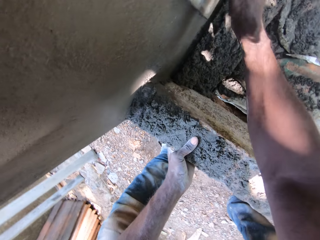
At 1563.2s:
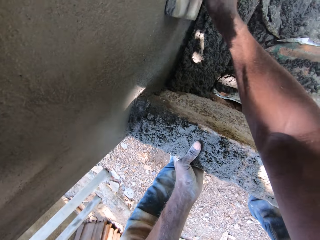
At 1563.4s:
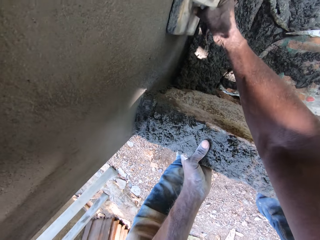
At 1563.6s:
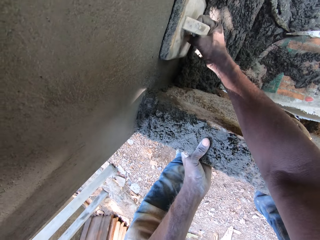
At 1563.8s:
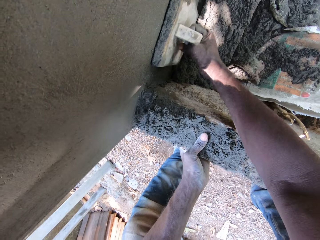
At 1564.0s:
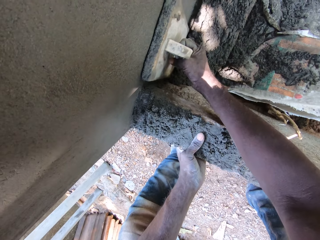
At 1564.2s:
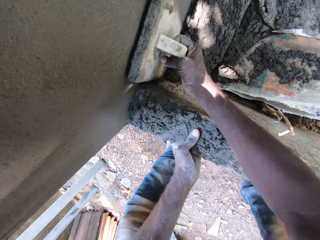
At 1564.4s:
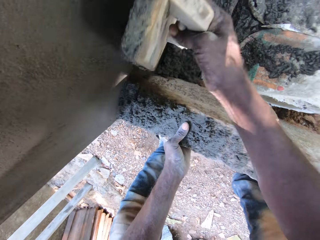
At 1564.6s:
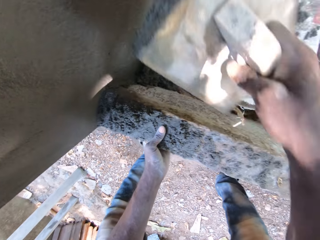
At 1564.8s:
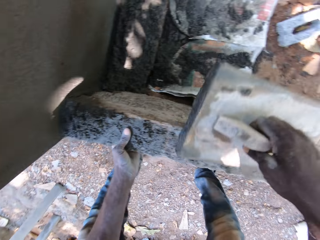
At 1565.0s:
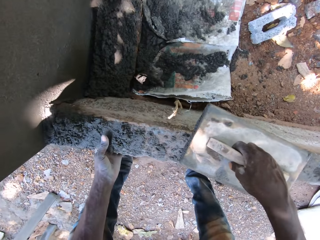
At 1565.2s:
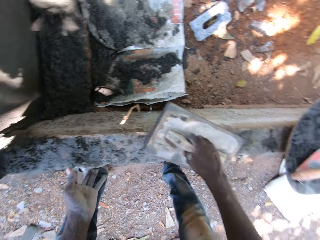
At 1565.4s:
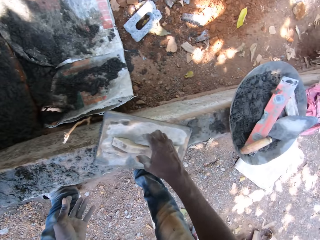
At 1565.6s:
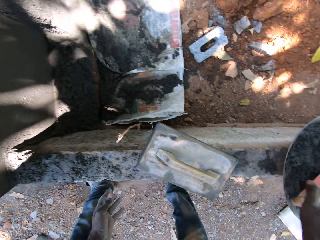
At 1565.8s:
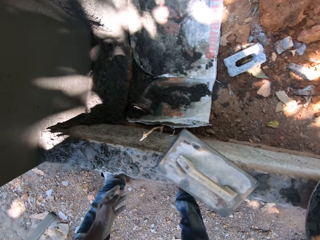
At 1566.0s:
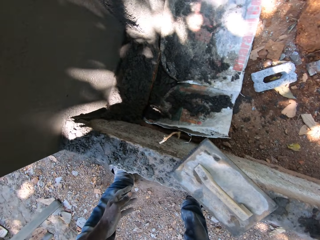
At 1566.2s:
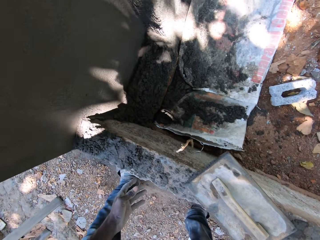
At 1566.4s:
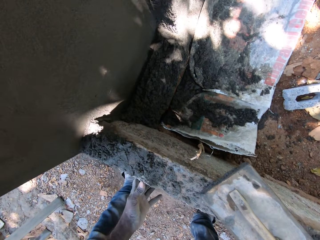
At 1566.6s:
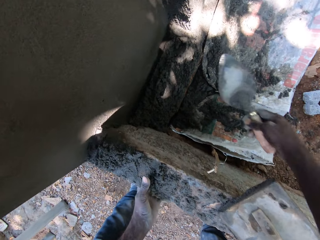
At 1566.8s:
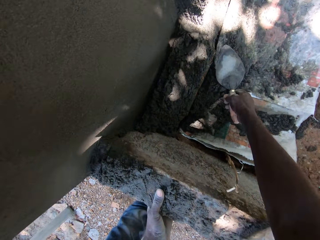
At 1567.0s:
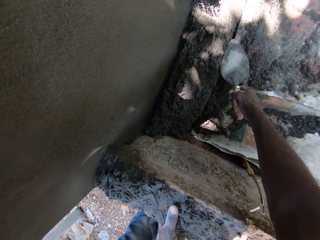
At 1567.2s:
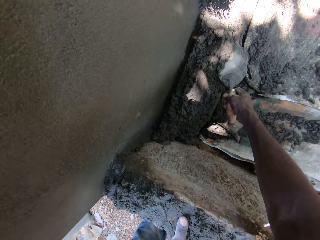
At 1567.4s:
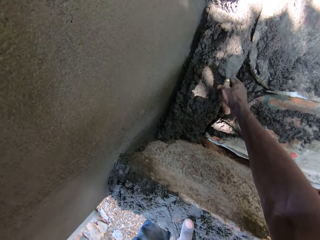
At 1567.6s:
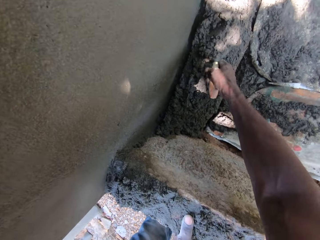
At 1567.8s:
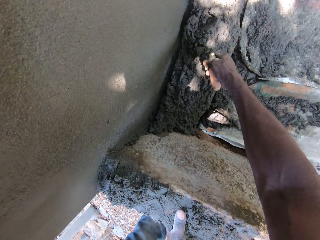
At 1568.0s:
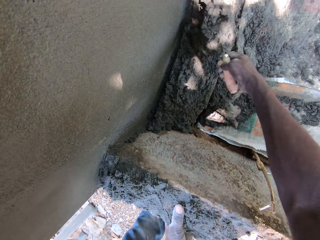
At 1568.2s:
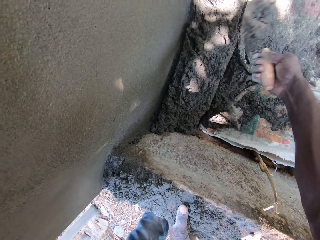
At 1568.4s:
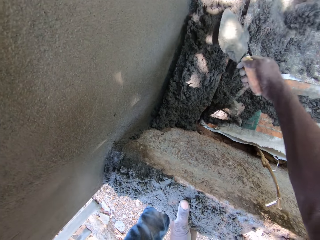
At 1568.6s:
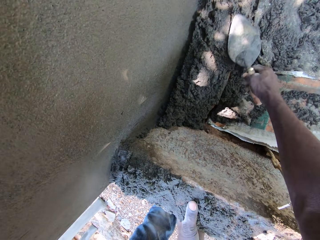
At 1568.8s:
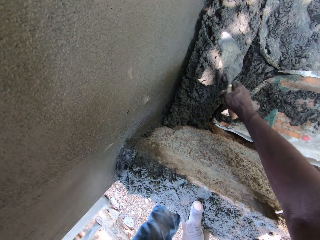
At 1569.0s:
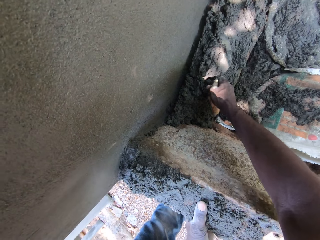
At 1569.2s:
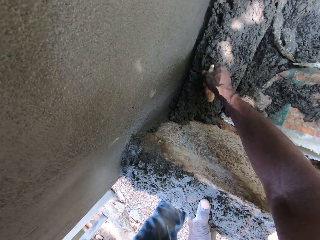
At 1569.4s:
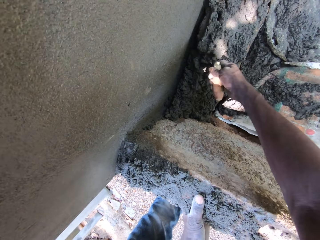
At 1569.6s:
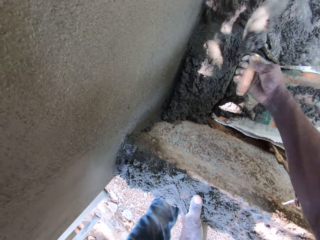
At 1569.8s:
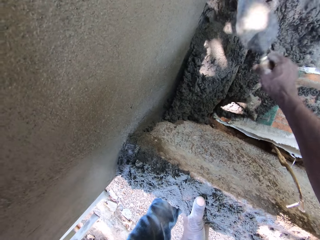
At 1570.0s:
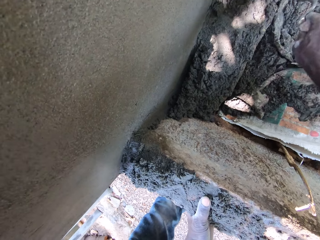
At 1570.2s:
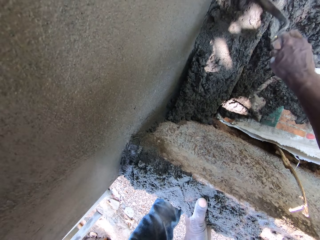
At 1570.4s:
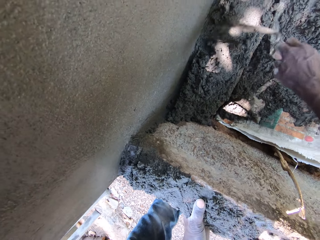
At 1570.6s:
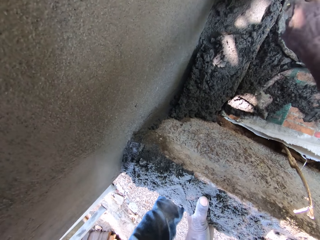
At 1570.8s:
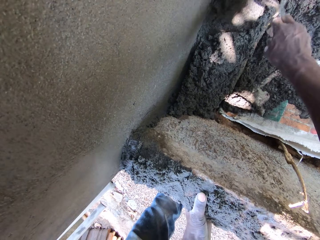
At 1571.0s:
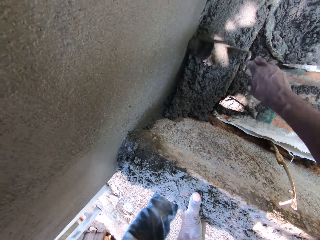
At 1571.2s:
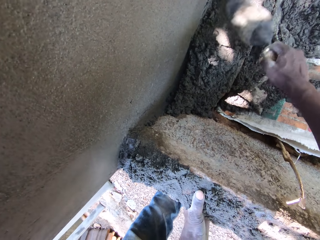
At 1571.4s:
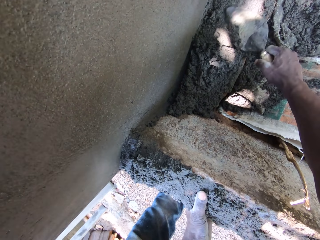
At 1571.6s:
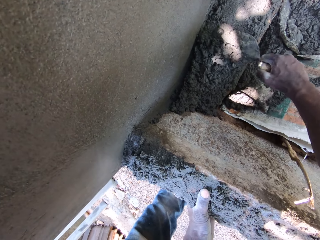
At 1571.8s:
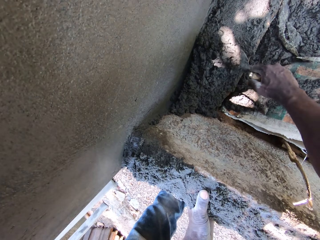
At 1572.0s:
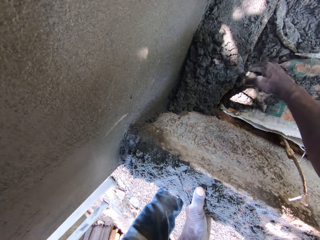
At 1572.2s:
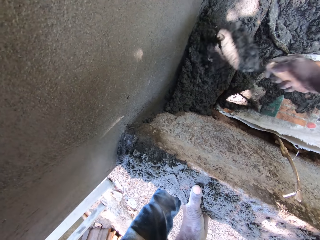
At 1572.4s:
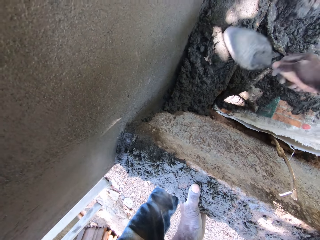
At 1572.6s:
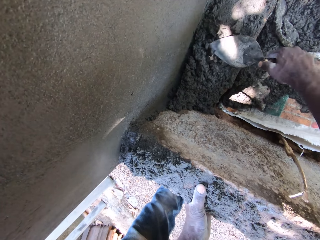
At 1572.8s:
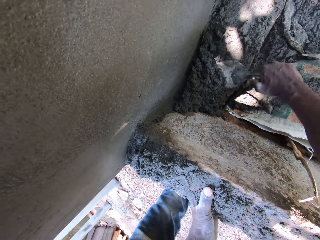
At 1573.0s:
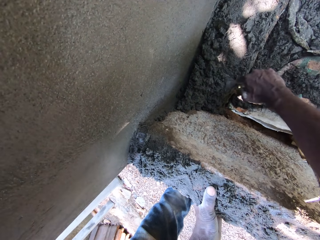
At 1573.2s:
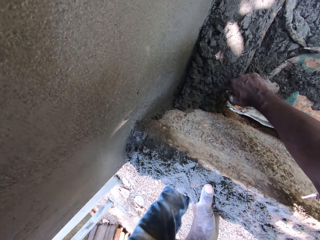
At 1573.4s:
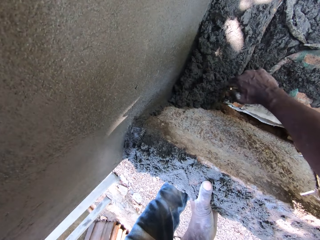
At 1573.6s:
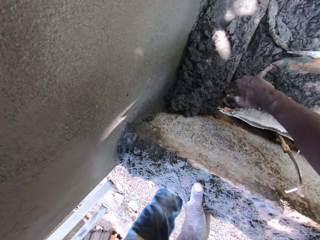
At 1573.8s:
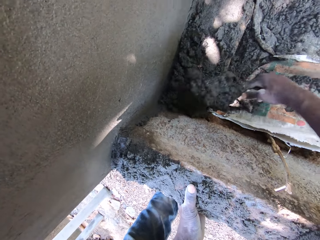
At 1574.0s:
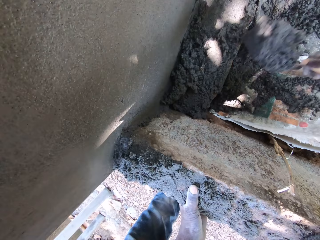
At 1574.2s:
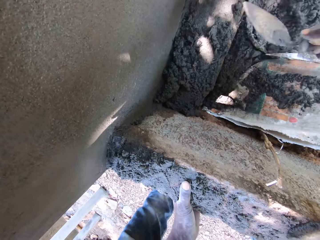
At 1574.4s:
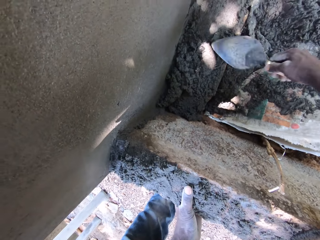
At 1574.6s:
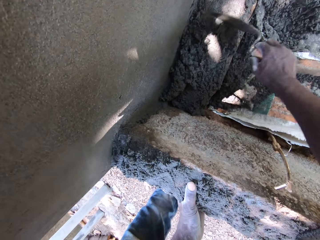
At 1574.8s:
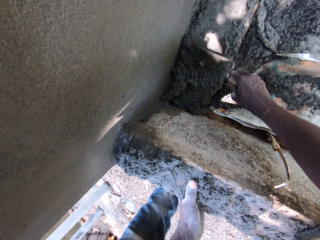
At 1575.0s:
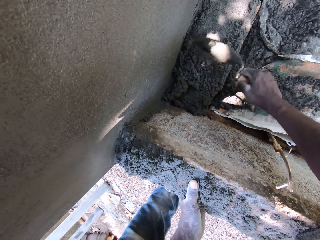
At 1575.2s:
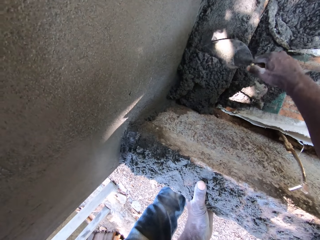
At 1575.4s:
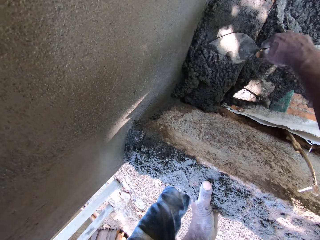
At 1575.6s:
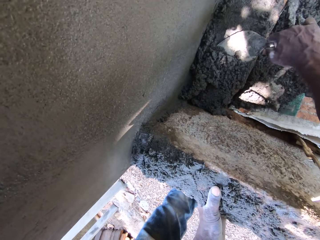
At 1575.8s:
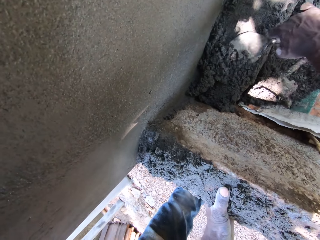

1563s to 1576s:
The camera wearer drops the plastering trowel onto the small block fence. He picks the brick trowel from the aluminum bowl with his right hand. He scoops off mortar or plaster from the ground with the brick trowel in his right hand onto a sack. He collects the plaster with the trowel. He dumps the plaster on the sack. He gathers the plaster. He picks the plaster. He throws the plaster on the sack. He picks the plaster. He dumps the plaster on the sack. He picks the plaster.

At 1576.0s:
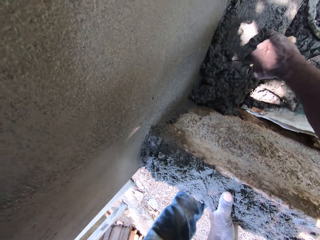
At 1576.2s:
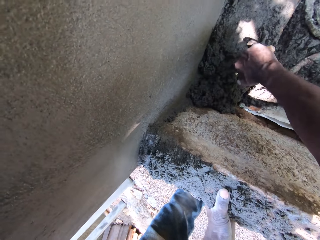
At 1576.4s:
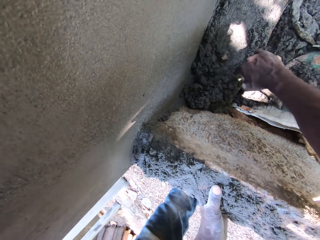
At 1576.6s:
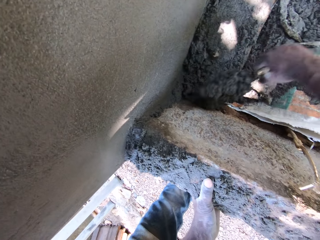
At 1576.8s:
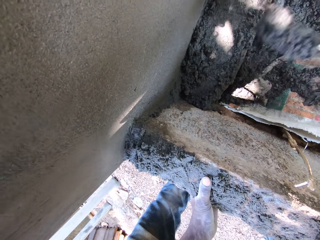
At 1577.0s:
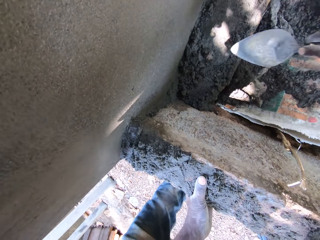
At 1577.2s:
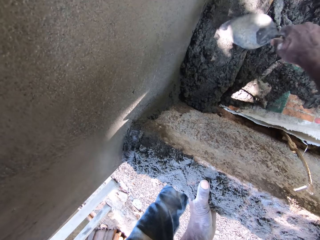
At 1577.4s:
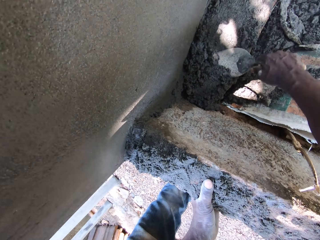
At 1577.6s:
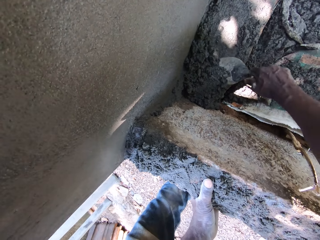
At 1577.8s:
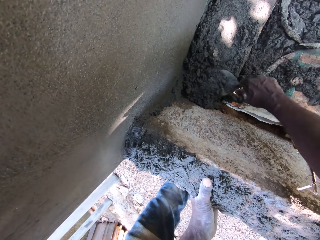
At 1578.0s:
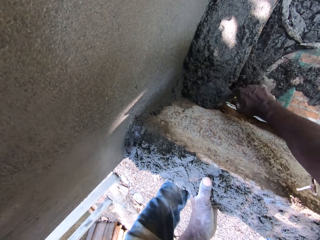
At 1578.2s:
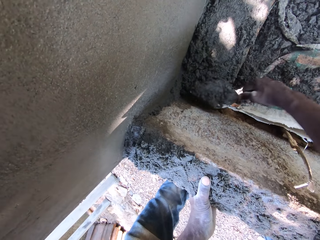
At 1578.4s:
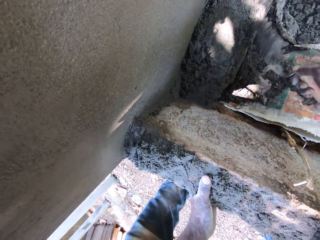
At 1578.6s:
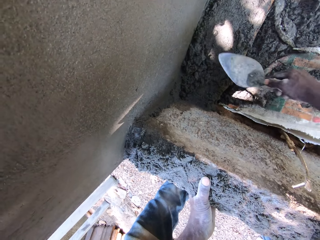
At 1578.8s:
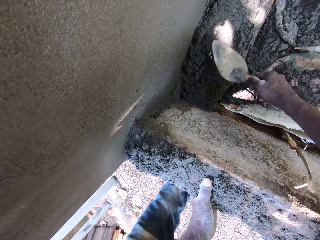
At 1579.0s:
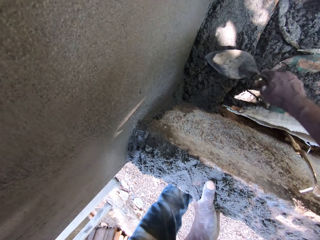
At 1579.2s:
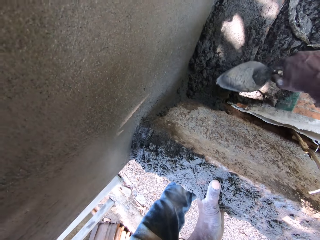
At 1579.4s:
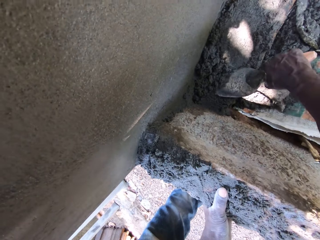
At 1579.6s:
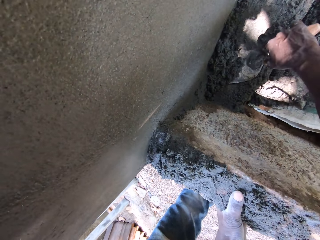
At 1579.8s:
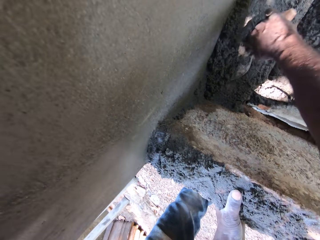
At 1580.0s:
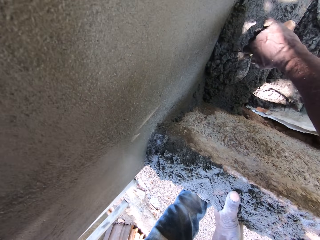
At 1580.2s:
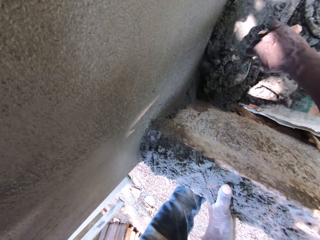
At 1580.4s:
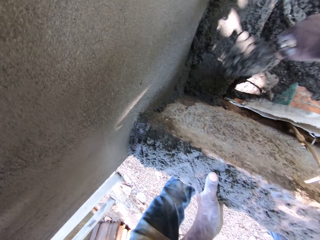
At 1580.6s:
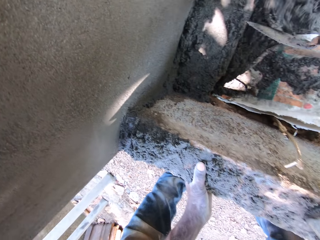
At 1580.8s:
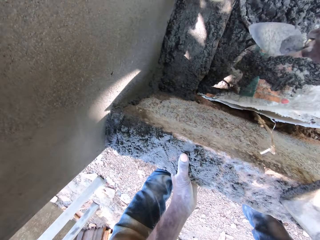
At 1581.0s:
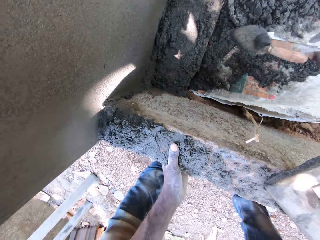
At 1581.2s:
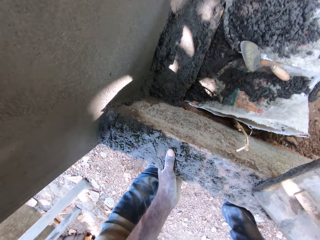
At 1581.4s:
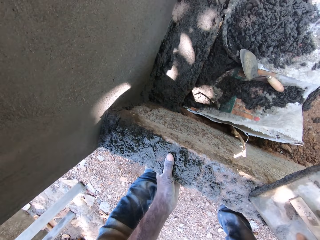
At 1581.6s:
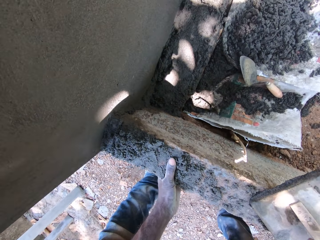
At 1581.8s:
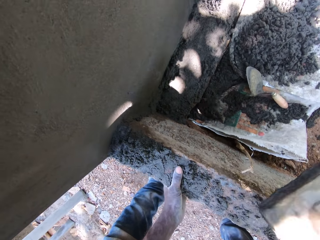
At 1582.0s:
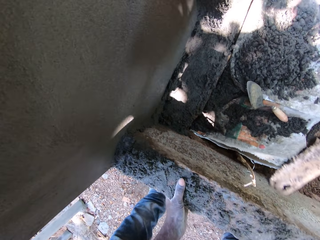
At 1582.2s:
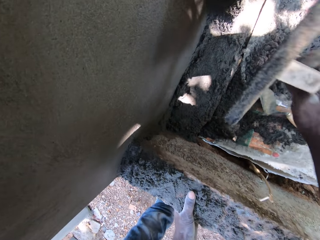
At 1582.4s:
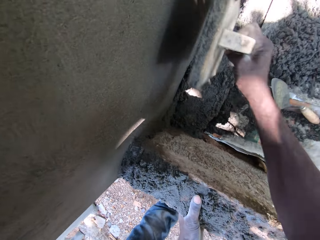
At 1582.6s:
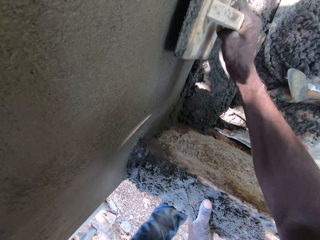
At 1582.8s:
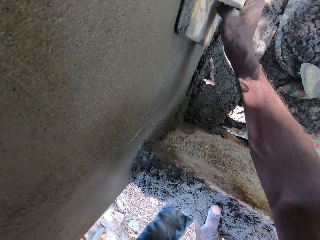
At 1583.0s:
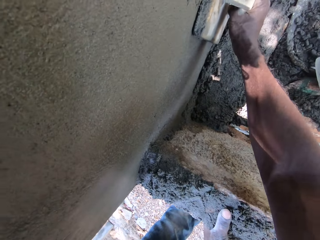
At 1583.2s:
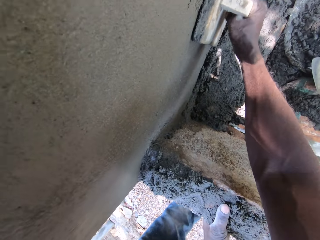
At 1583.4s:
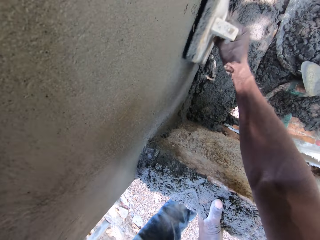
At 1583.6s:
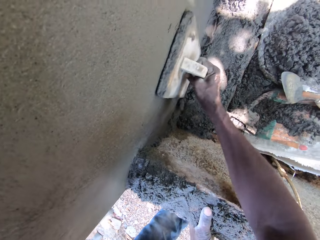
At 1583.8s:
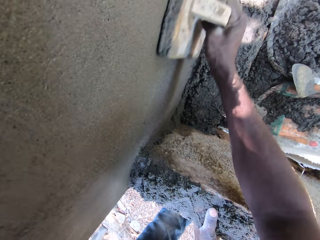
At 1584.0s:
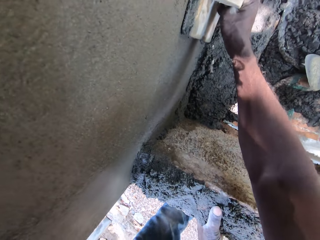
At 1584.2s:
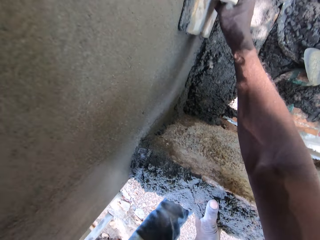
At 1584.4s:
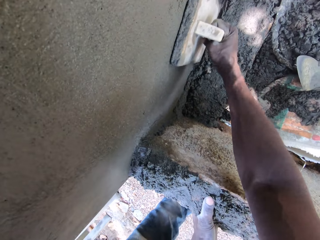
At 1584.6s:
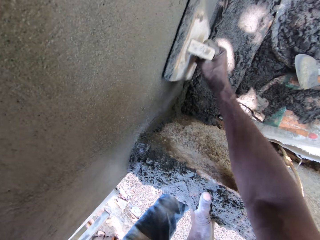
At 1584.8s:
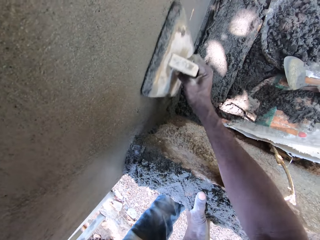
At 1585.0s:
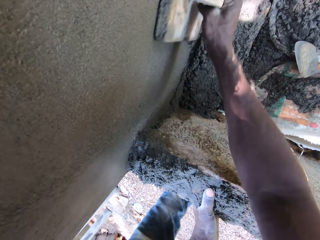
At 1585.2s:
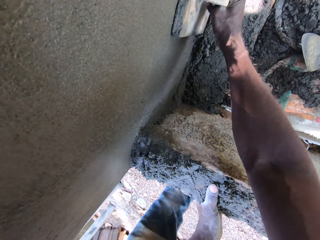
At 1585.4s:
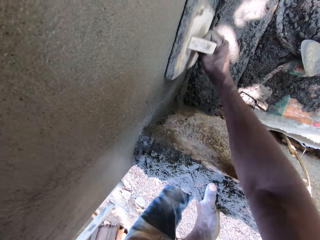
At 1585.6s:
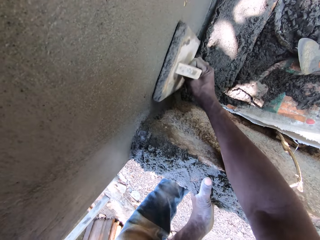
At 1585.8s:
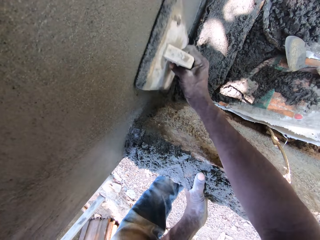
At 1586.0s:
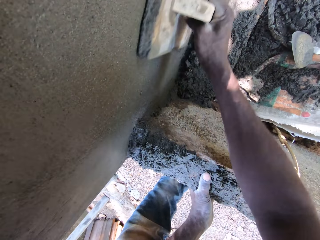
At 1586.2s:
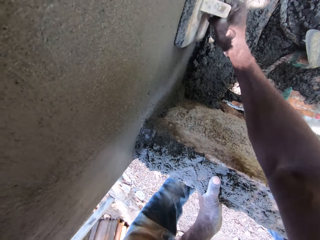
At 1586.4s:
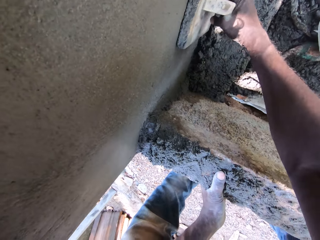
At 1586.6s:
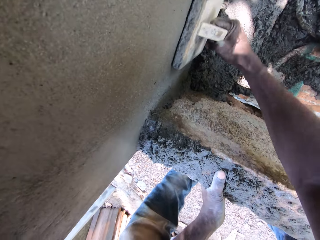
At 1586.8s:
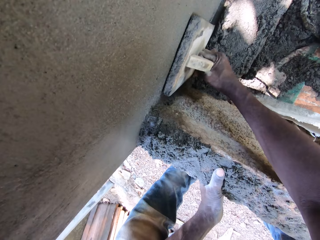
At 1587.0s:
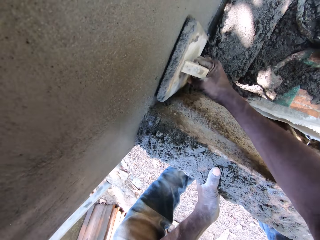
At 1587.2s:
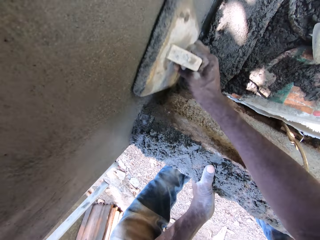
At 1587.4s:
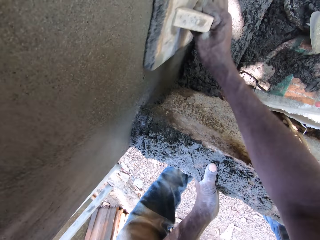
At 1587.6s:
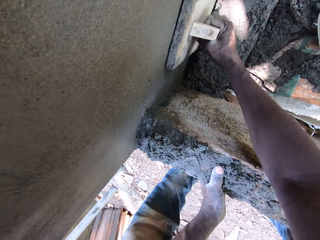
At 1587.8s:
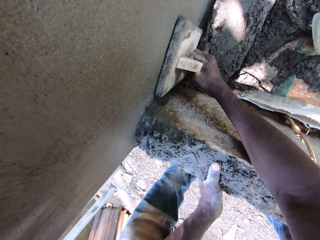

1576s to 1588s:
The camera wearer throws the plaster on the sack. He picks the plaster. He dumps the plaster on the sack. He collects the plaster with a trowel. He dumps the plaster on the sack. He drops the brick trowel onto the ground. He picks the plastering trowel from the small block fence with his right hand. He smoothens the wall with the plastering trowel in his right hand.
